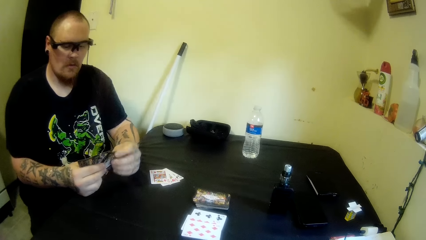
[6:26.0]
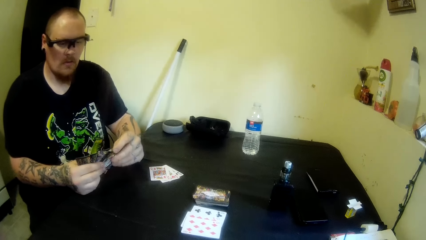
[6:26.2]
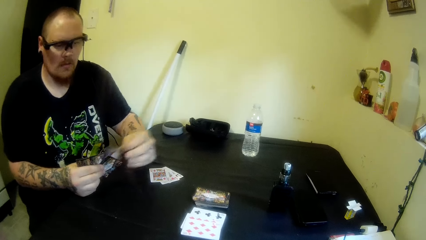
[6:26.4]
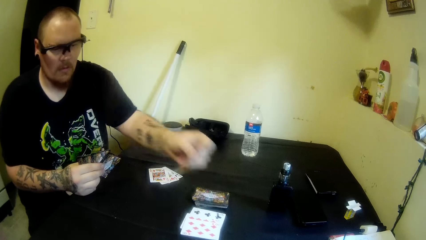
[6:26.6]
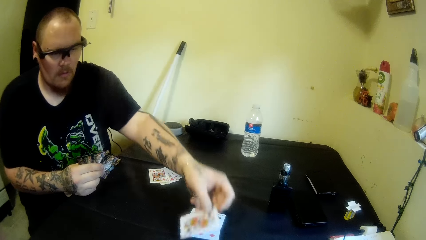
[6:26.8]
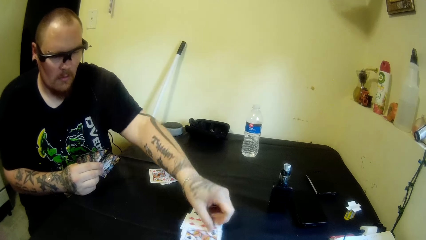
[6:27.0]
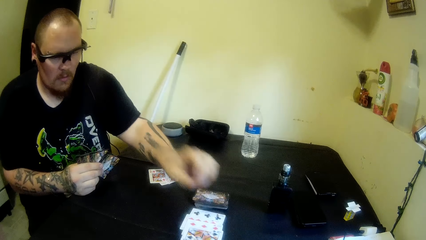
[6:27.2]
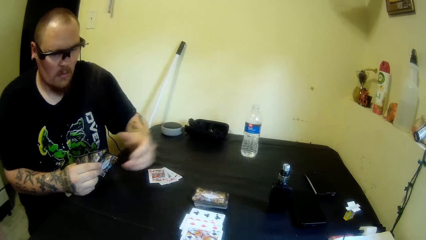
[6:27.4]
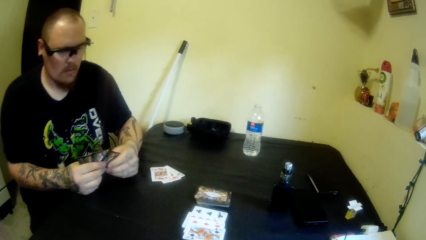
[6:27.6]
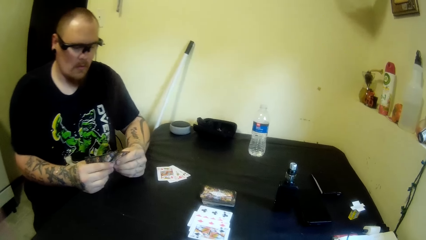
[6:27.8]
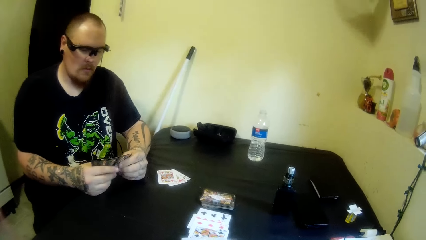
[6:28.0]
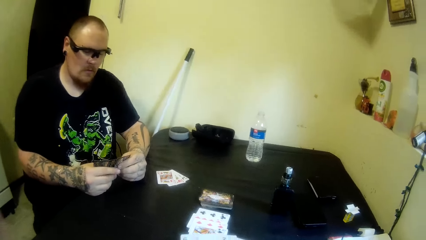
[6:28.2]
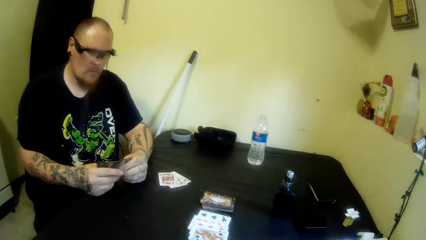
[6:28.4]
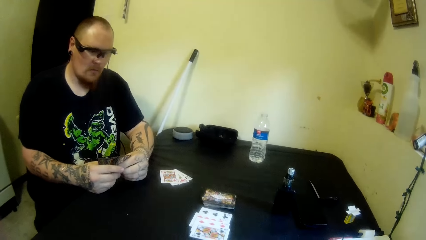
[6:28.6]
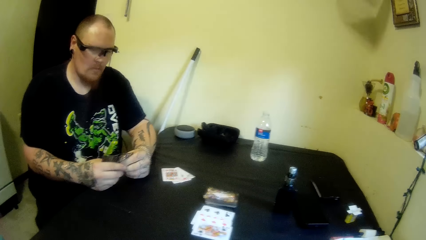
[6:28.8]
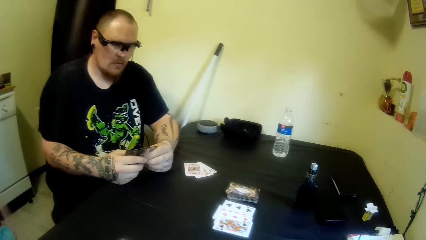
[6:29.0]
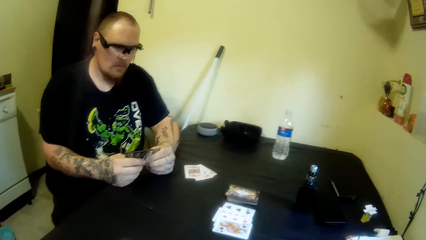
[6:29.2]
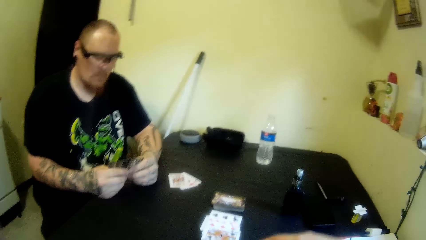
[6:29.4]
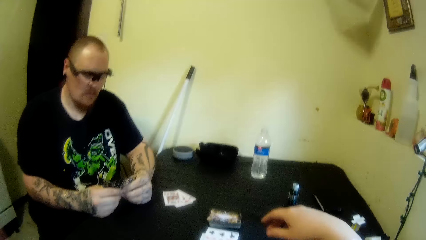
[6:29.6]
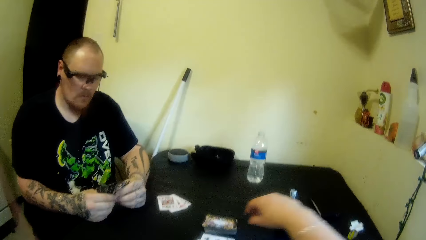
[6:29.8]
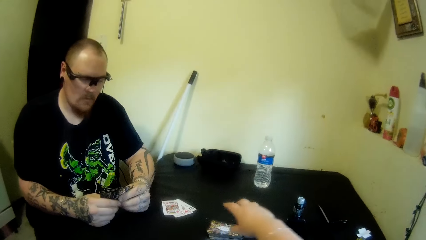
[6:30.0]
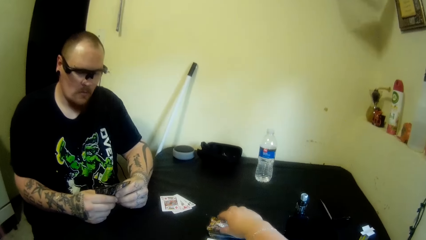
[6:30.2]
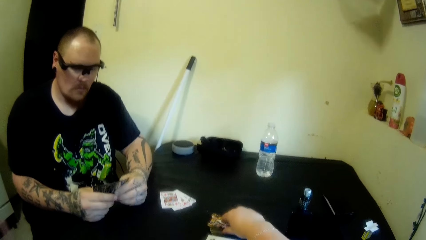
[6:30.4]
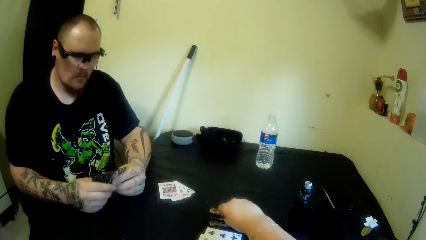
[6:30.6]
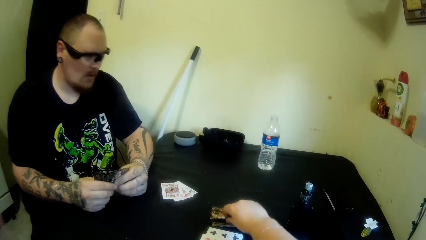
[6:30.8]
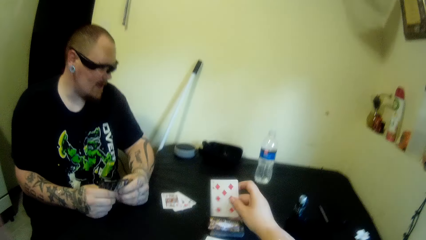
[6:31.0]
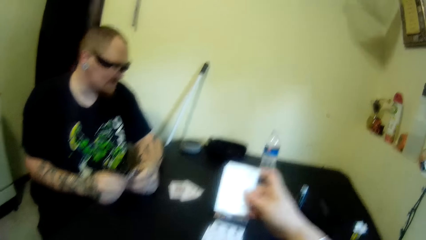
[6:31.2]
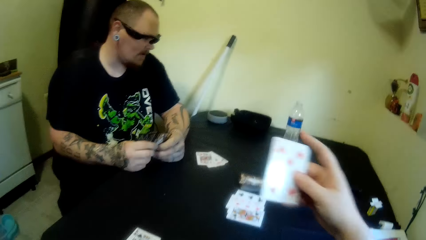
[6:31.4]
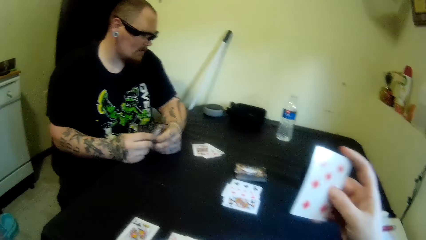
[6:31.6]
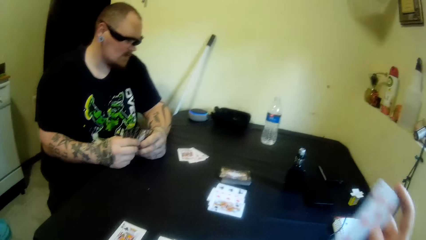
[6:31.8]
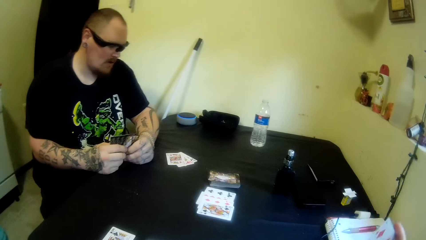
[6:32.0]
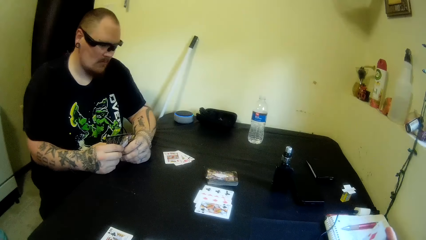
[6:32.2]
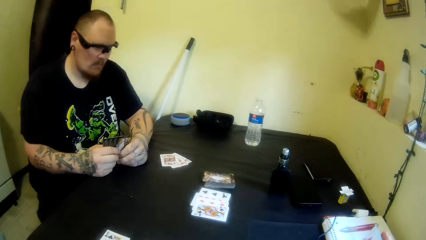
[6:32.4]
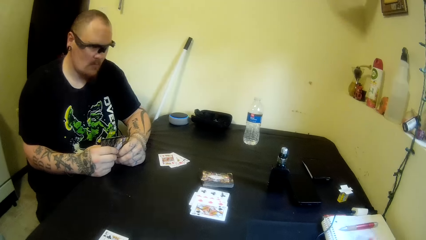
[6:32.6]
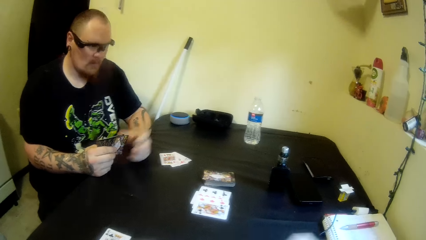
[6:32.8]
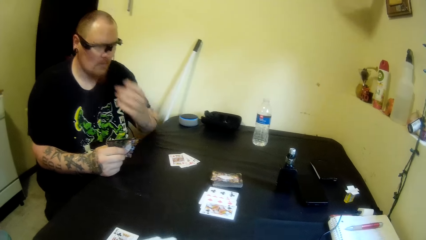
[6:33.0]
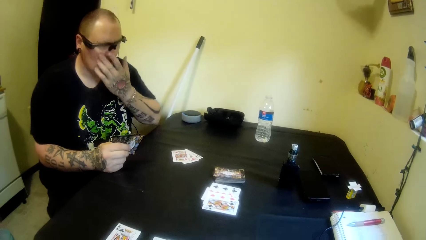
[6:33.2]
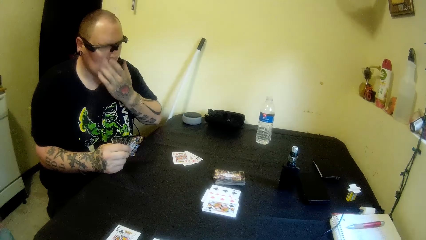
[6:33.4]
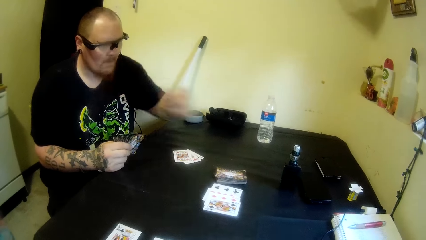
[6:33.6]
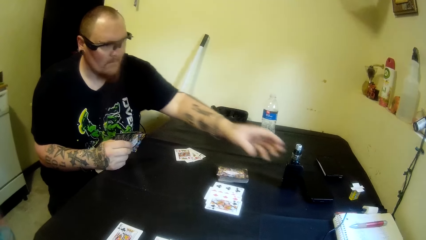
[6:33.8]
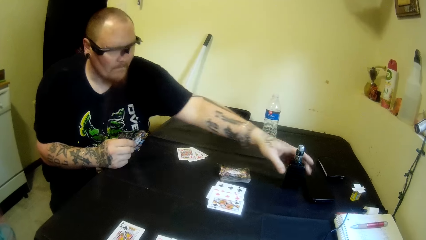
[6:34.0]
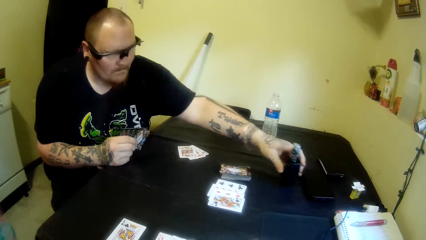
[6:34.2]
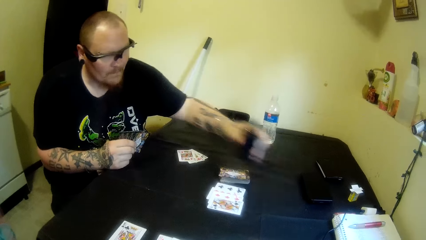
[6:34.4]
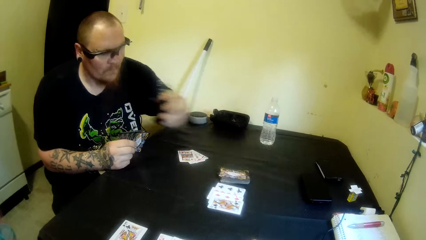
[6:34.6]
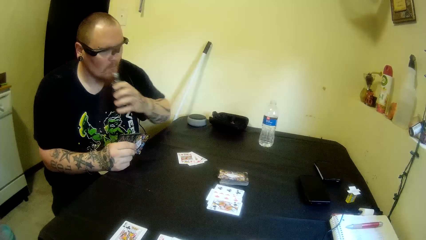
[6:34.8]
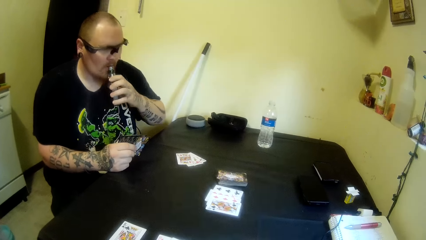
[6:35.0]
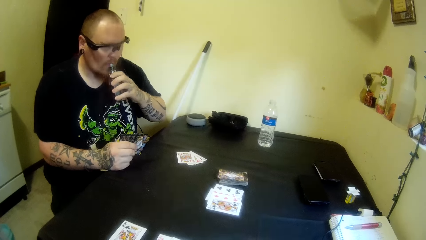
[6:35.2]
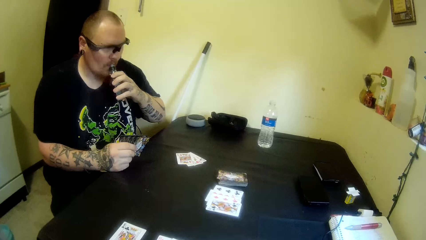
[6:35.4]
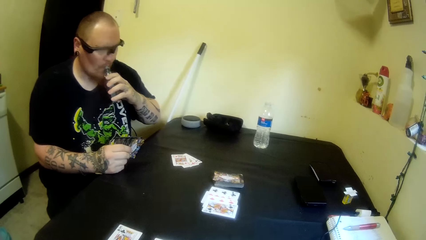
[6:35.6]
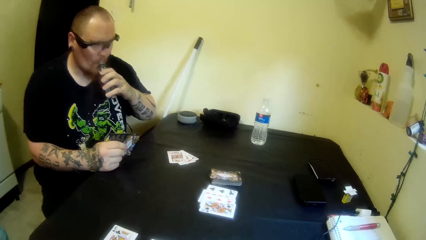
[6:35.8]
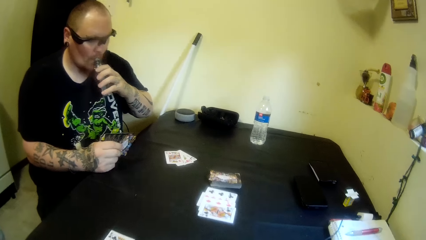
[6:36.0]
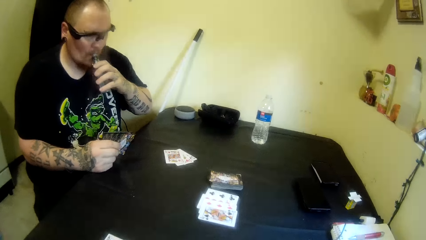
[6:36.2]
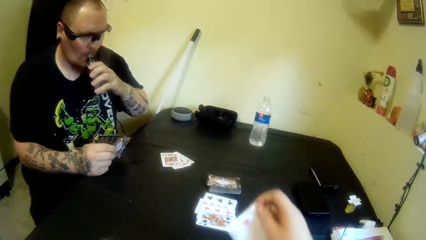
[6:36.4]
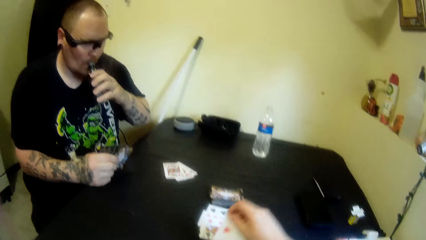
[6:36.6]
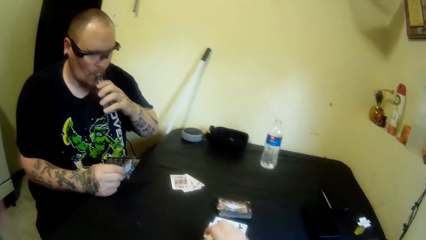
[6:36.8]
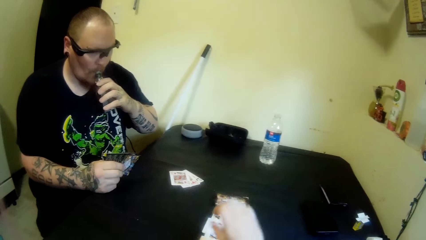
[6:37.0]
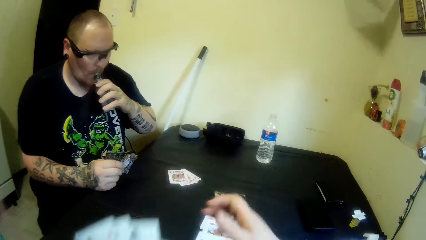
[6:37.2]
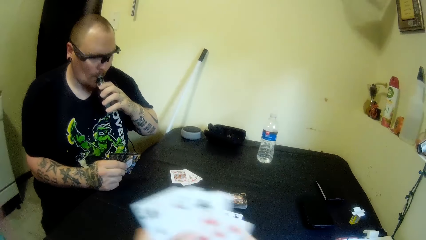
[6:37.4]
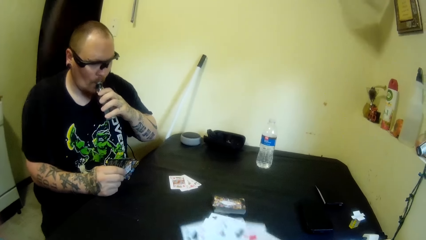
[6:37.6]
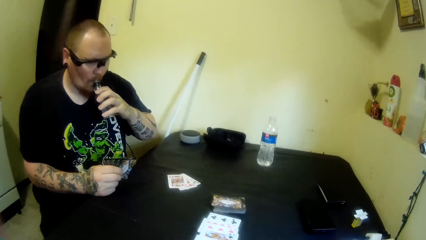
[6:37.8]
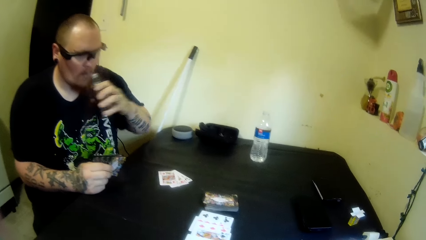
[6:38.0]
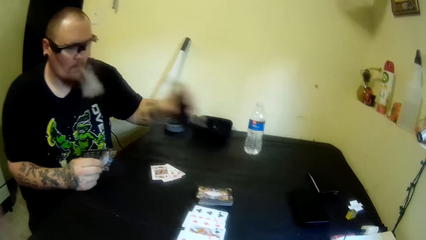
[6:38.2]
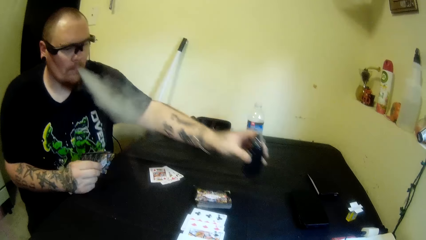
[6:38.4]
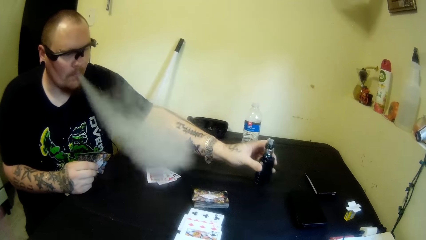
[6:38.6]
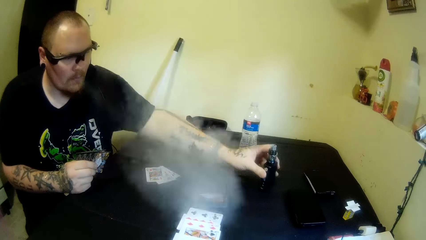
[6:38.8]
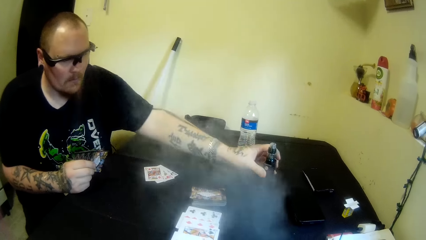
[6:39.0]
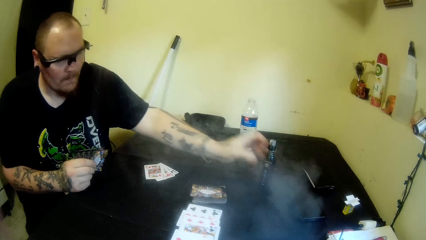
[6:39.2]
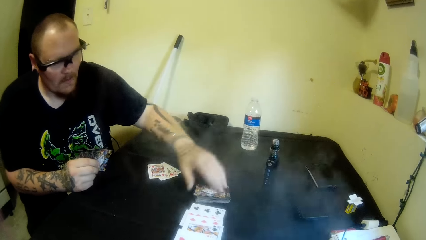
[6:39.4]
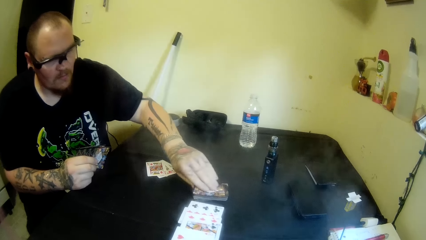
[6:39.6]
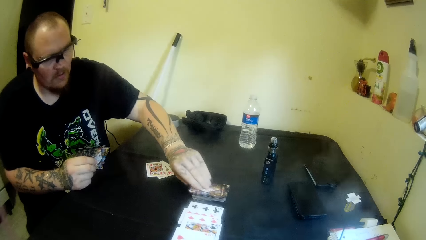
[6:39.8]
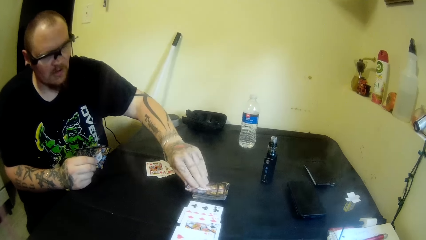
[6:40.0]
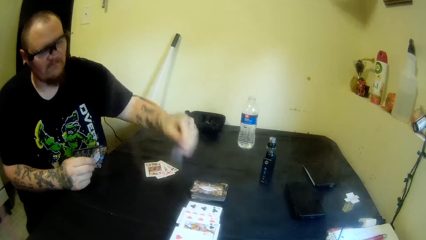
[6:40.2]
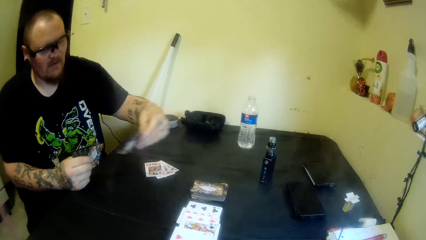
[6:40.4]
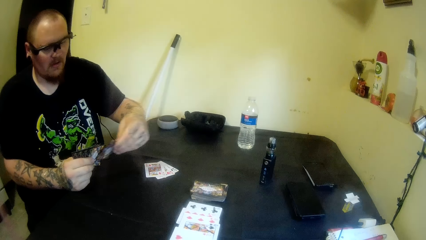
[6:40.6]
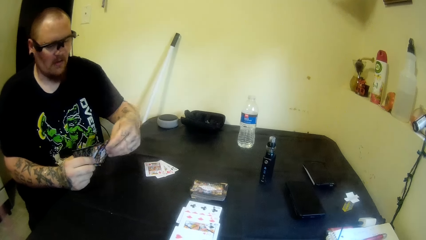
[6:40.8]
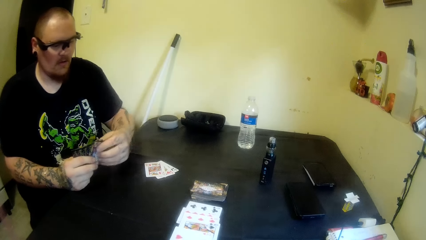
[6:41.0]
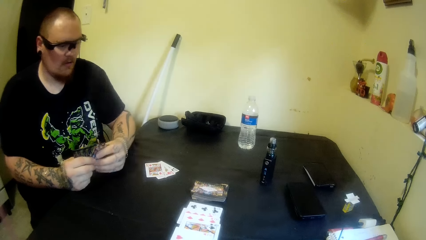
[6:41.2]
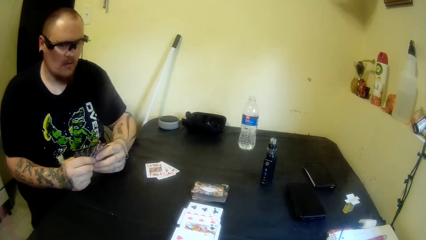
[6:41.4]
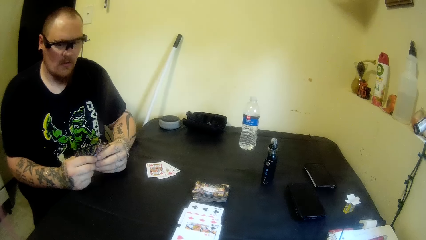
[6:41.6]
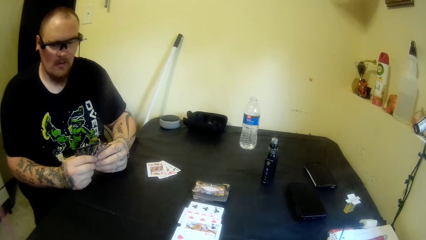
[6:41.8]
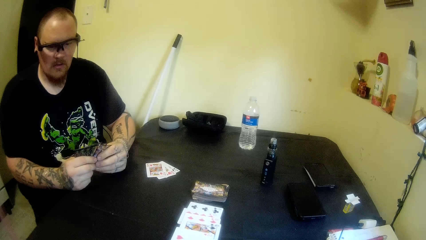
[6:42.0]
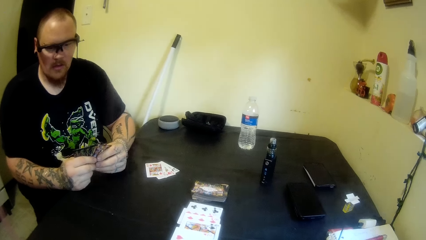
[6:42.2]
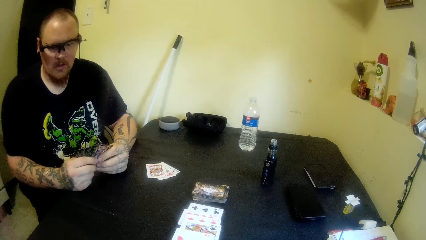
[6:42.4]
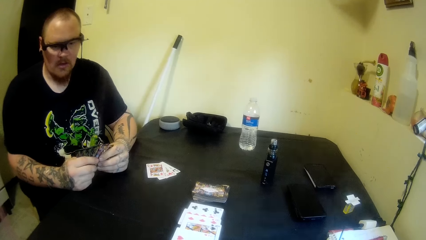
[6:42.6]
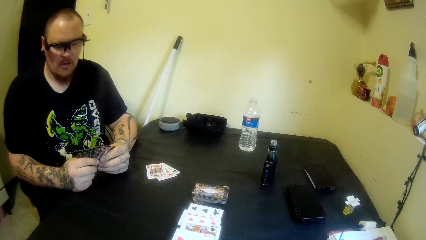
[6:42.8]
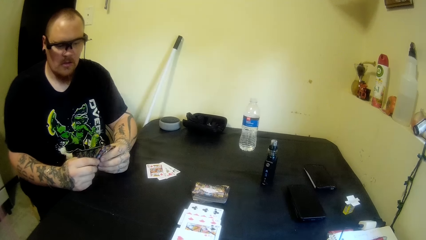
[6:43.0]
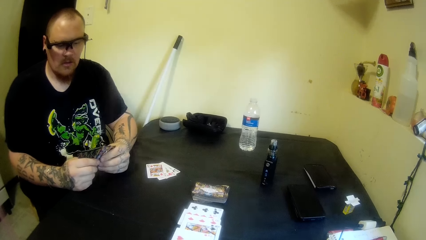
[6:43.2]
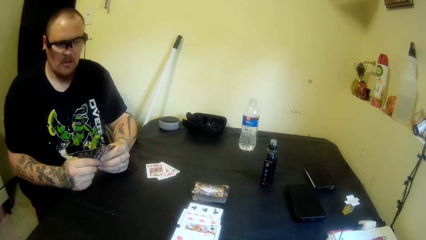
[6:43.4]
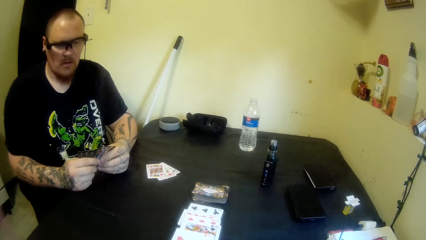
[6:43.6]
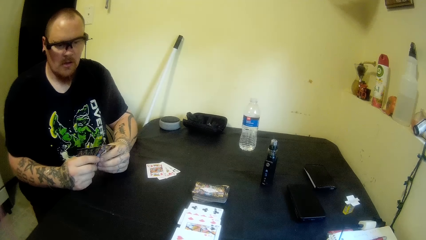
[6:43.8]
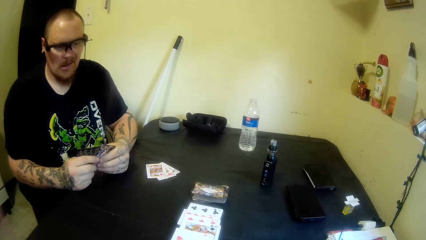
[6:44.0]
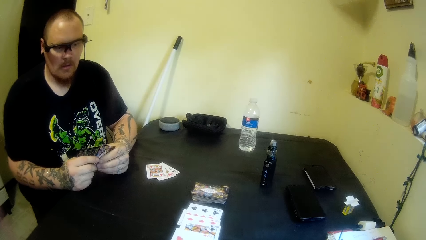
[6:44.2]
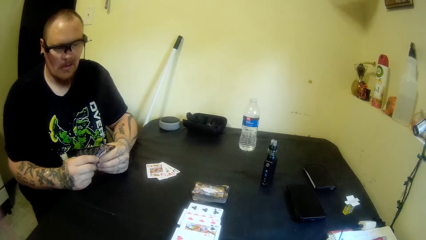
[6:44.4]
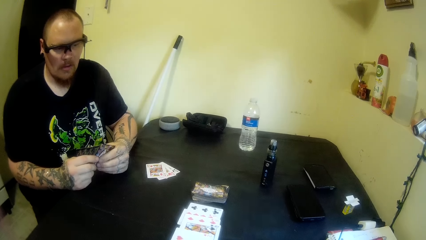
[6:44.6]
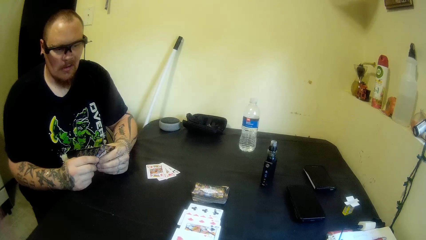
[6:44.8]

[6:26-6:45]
A man drops a card on the table with his left hand. The camera wearer picks a card from the table with his right hand. The man touches his nose with his left hand. He picks a bottle or e-cigarette from the table with his left hand. He smokes the cigarette, places the bottle on his mouth. The camera wearer drops a card on the table with his right hand. He holds his cards with both hands. The man drops the bottle on the table. He picks another card from the table with his left hand and stares at the cards.
